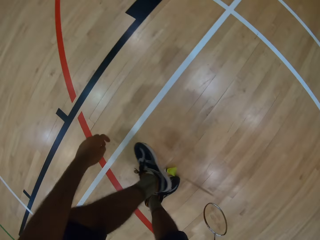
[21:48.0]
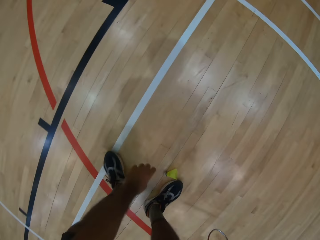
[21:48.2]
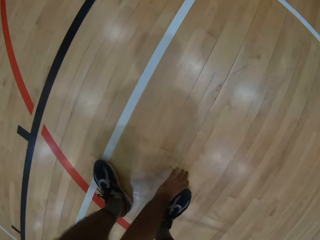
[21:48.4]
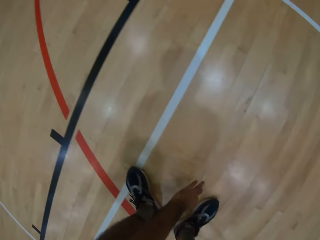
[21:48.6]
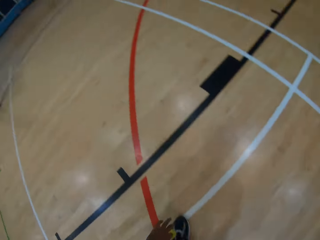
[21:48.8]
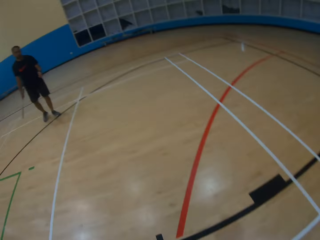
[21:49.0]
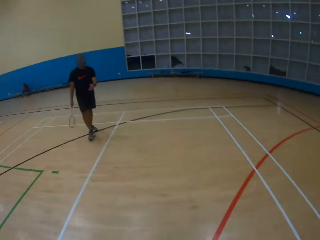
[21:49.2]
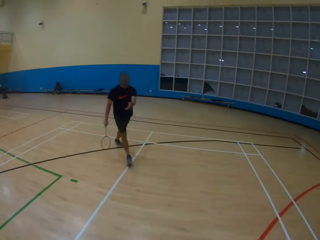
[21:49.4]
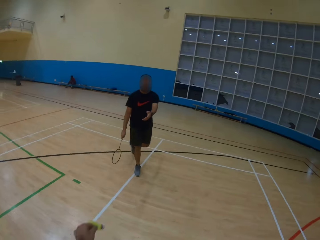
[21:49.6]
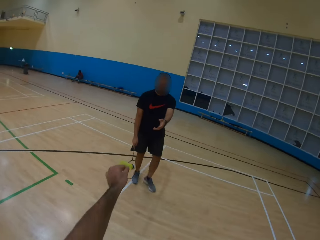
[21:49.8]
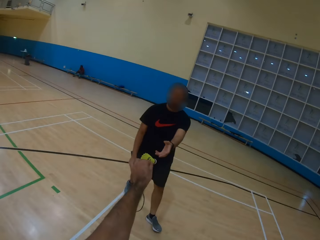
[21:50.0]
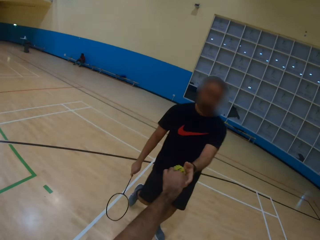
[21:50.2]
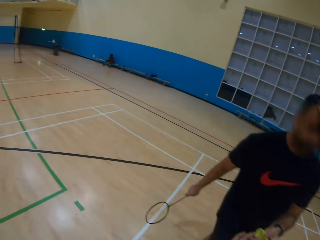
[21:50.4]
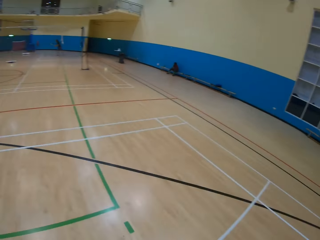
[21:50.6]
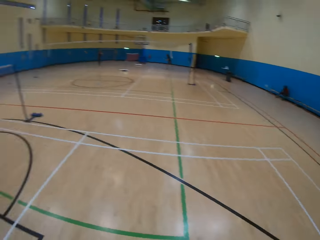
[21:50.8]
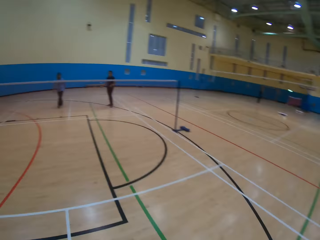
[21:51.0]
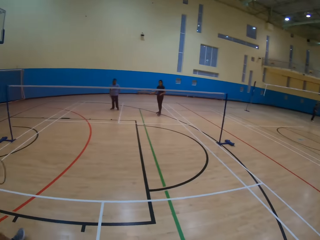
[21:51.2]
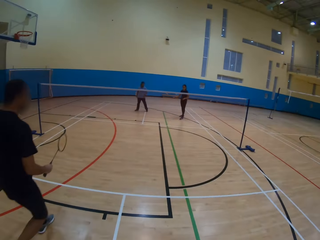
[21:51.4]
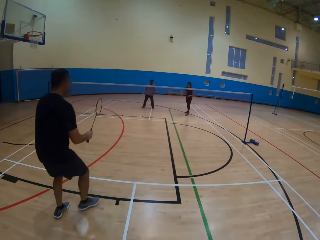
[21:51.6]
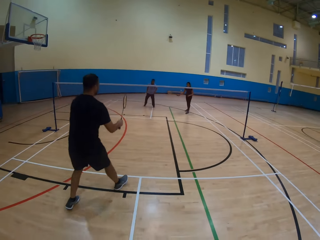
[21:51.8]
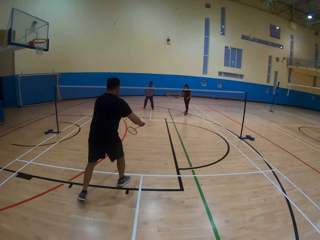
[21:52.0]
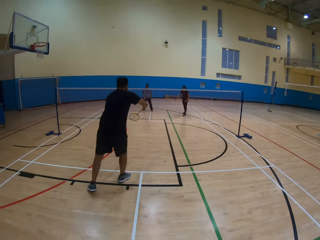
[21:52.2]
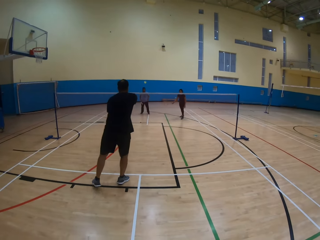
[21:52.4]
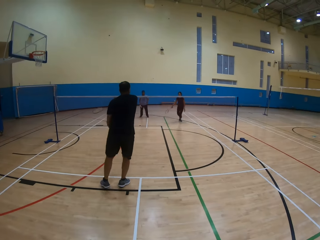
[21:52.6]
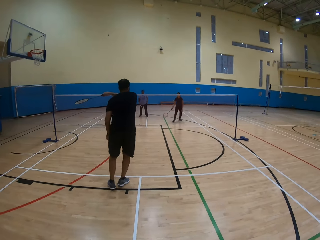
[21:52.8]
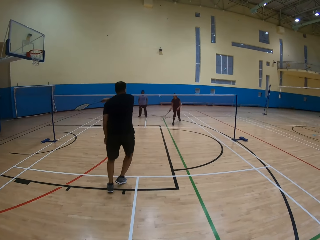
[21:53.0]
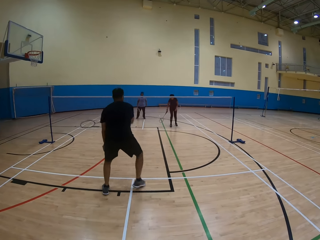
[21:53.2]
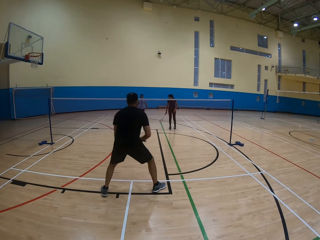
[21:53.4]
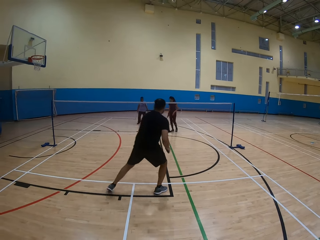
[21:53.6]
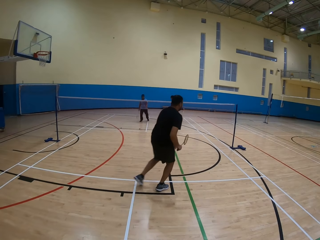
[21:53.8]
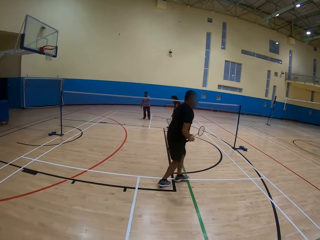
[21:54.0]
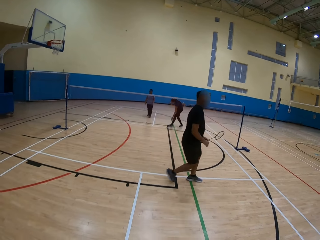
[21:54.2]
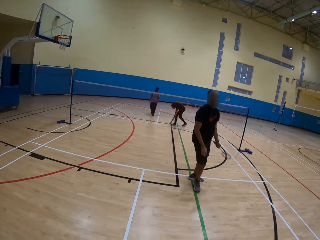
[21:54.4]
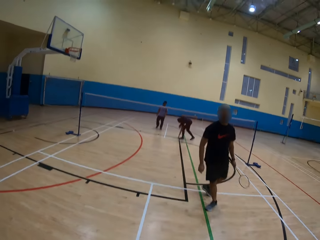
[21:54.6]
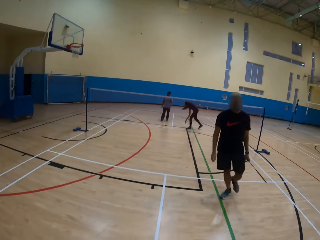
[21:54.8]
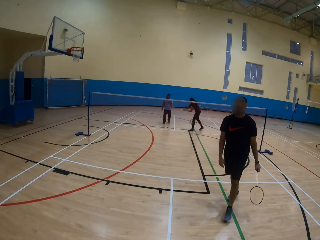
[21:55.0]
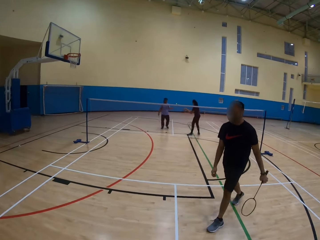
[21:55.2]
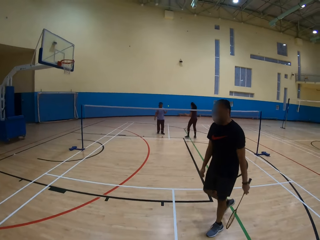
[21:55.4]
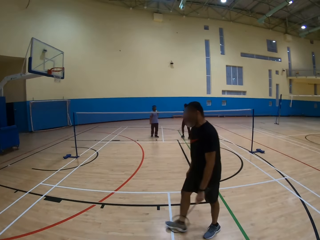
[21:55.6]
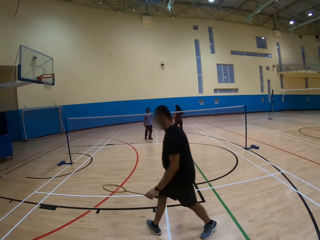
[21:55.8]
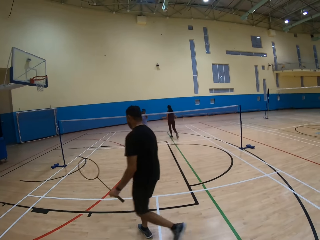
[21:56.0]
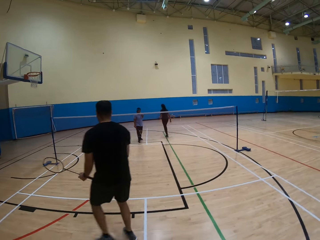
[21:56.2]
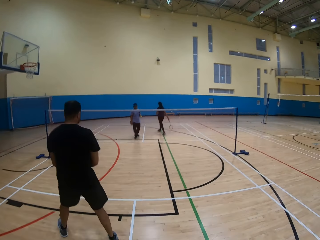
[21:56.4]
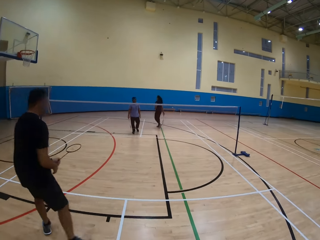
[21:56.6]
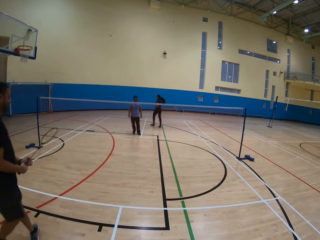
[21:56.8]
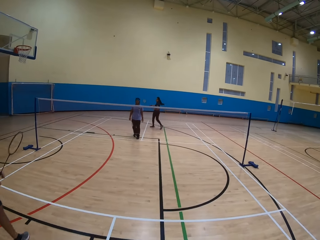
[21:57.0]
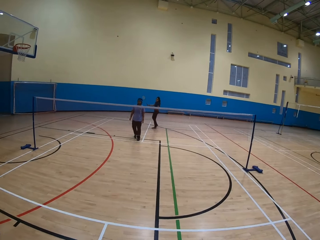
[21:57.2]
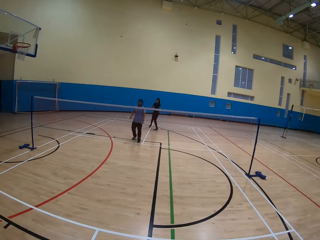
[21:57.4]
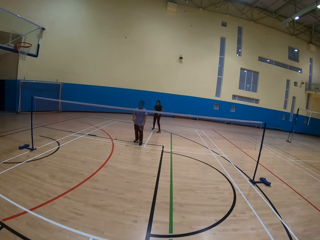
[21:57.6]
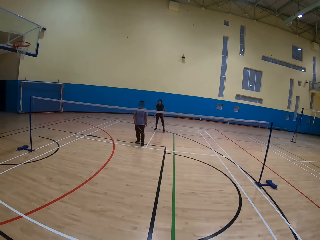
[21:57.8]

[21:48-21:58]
The camera wearer looks around. They pick up the shuttlecock on the ground. They look around. They give the shuttlecock to a man. They look around. The man hits the shuttlecock. A woman plays a badminton game and picks up the shuttlecock on the ground. The man moves around and walks around.

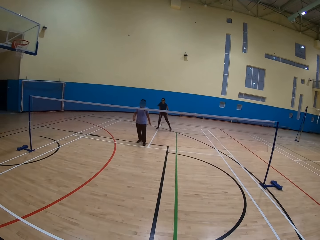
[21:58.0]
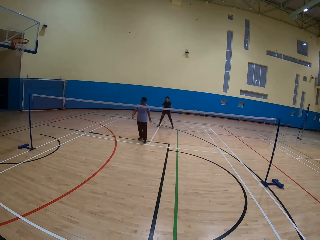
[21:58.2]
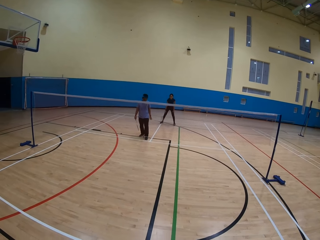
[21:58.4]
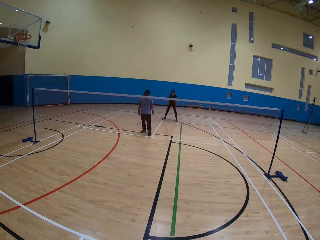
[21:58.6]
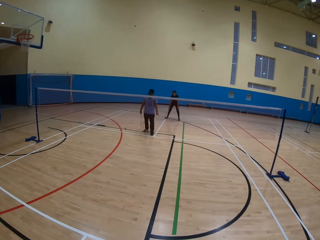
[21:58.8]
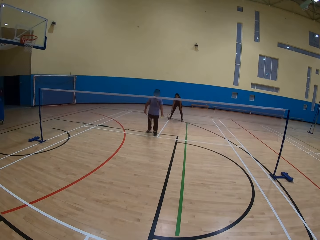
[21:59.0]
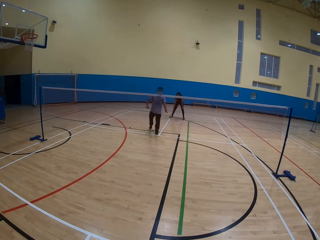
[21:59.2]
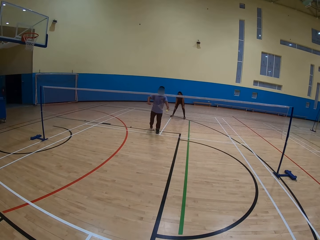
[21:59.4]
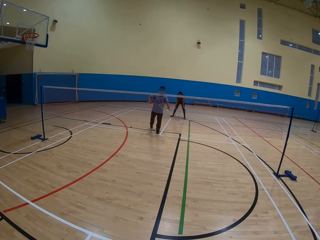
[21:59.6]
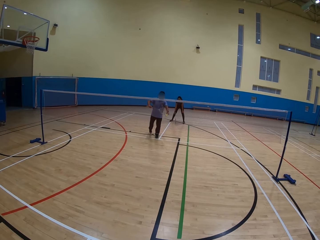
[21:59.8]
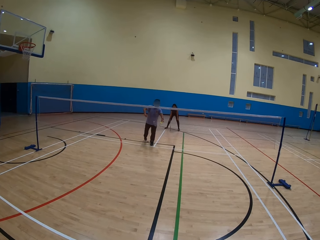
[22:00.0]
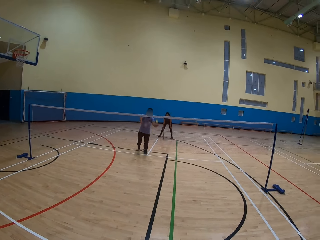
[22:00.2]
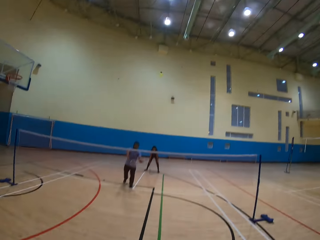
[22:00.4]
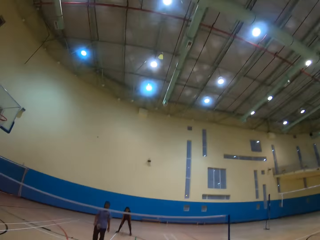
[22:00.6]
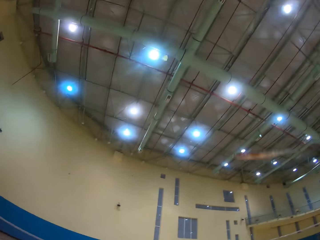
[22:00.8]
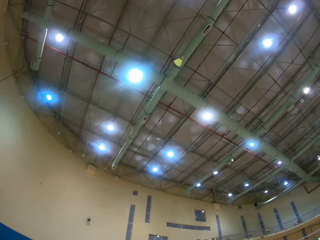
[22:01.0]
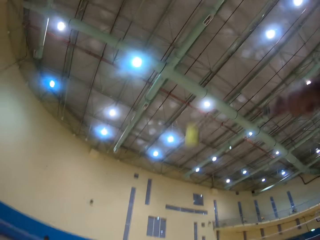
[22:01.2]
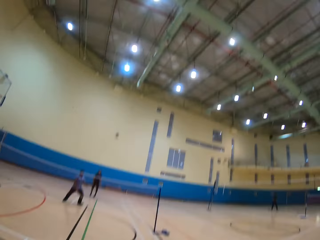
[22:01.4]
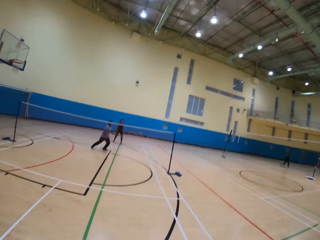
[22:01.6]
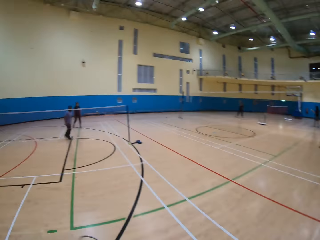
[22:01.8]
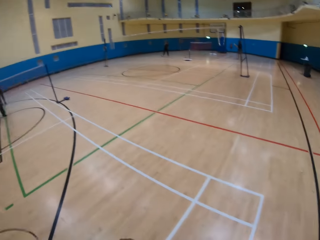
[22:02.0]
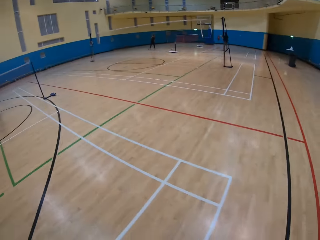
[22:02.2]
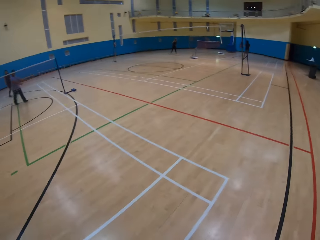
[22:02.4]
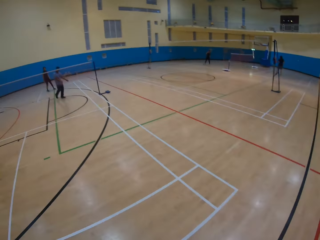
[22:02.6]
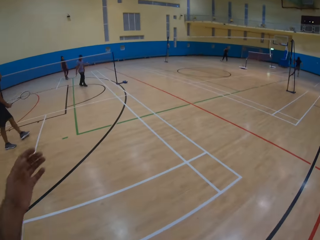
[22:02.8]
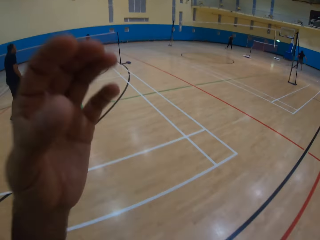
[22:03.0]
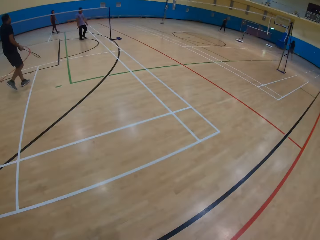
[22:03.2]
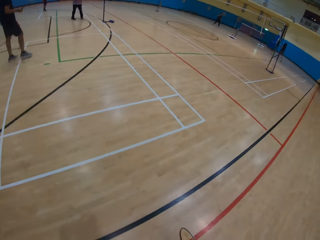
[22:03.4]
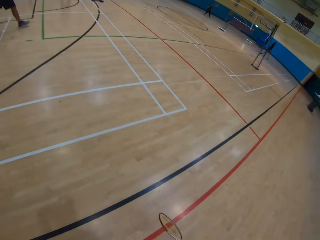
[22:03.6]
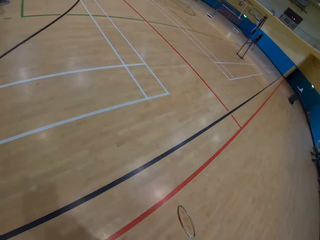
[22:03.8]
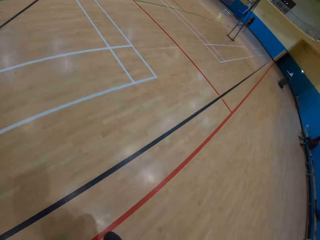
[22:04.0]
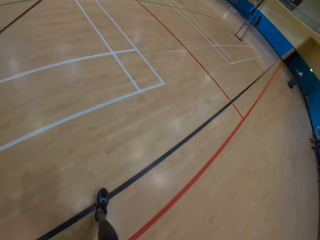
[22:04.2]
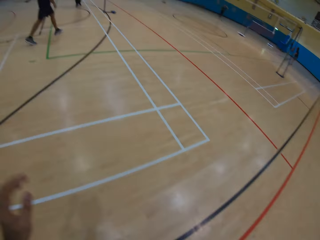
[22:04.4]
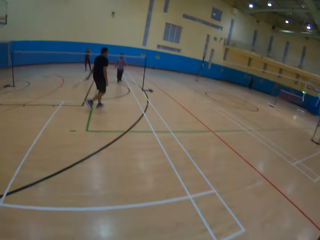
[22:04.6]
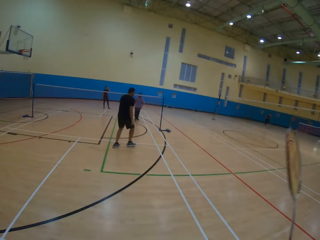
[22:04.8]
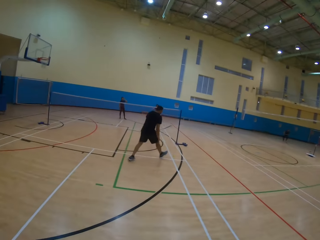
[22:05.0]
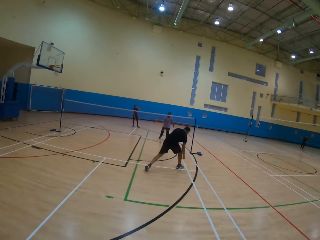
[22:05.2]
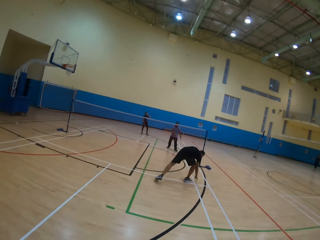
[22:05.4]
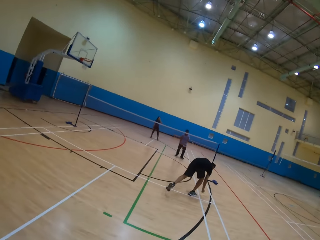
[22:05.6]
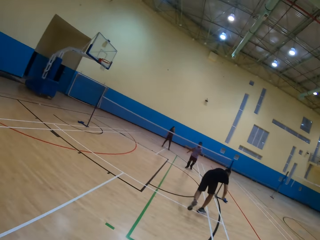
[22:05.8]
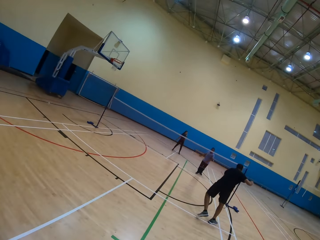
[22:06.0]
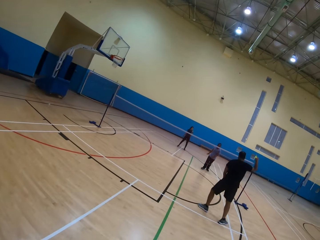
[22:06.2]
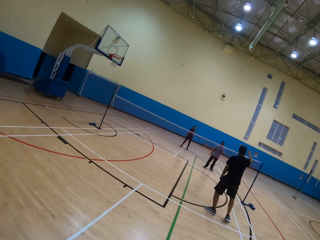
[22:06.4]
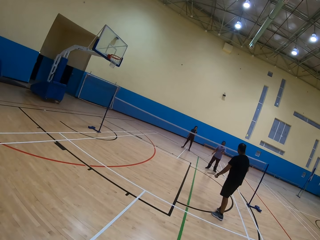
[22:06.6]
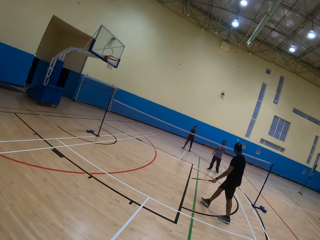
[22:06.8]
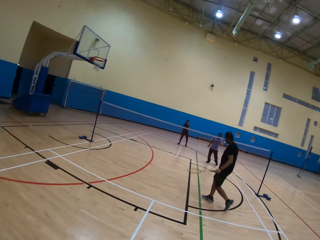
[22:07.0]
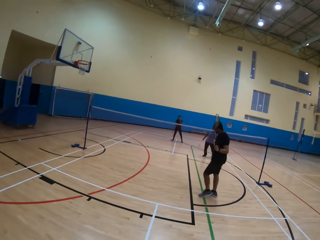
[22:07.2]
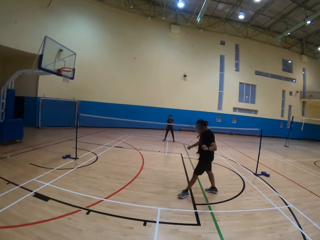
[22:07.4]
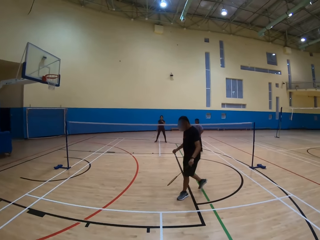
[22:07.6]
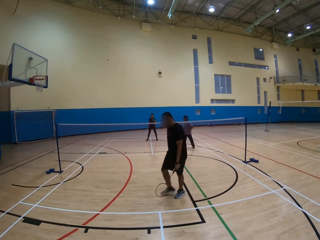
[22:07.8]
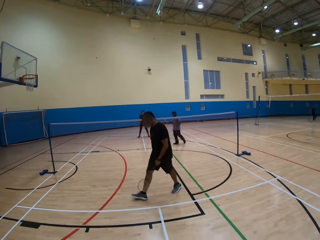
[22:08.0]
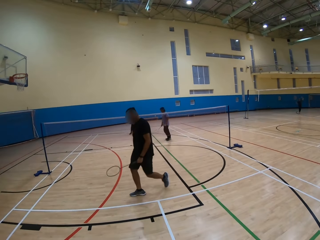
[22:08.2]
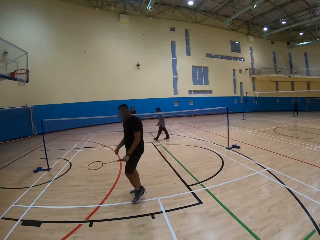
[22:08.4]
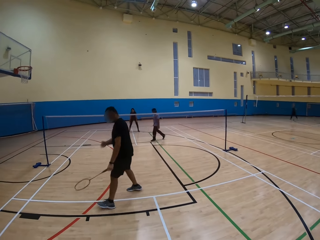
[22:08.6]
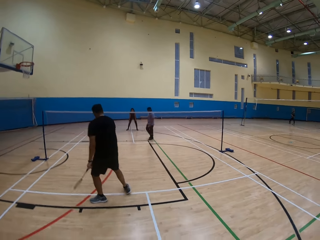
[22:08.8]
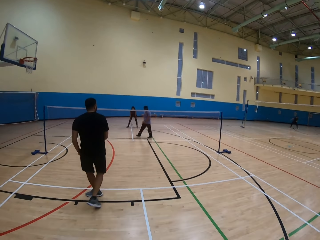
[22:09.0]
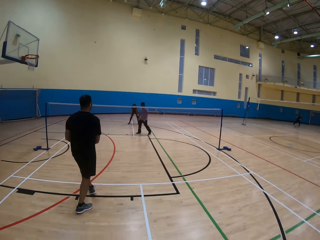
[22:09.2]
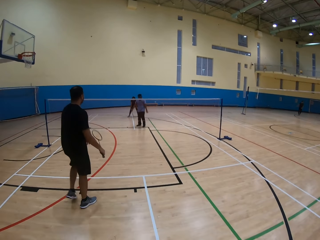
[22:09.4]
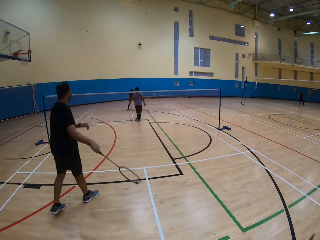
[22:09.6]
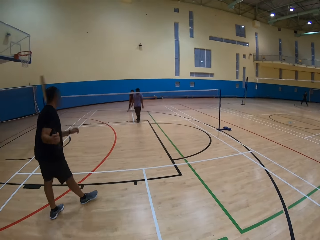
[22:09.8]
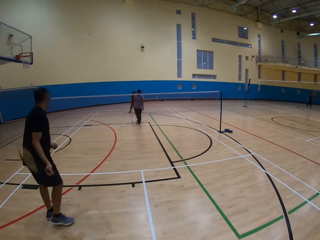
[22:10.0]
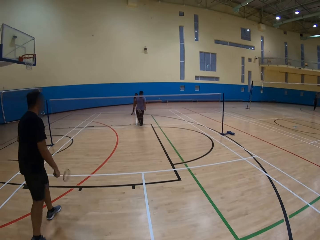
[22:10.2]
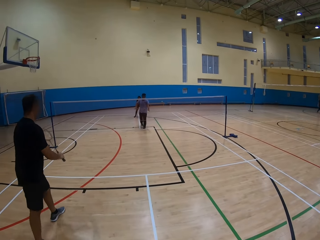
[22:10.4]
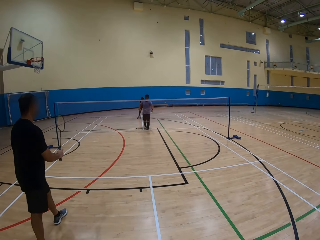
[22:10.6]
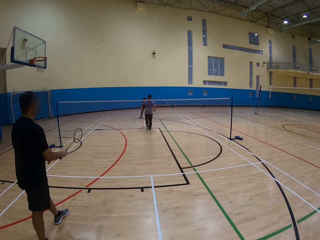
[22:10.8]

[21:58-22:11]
A woman moves around. A man hits the shuttlecock. The man moves around. The camera wearer looks around and hits the shuttlecock. Another man moves around. The camera wearer looks around the playing ground and walks around. The other man picks up the shuttlecock on the ground. The other man throws the shuttlecock and moves around.
